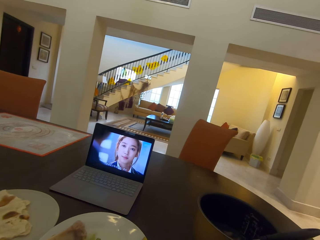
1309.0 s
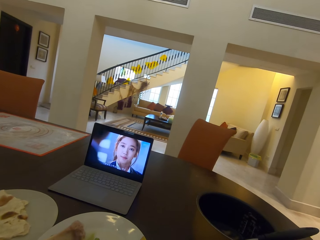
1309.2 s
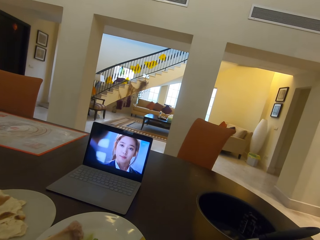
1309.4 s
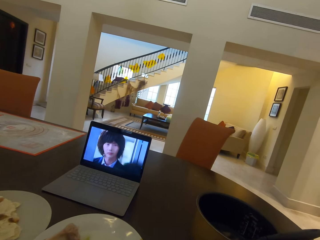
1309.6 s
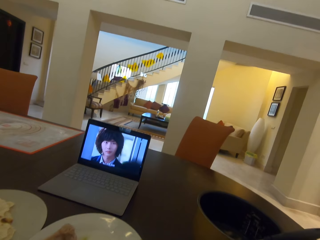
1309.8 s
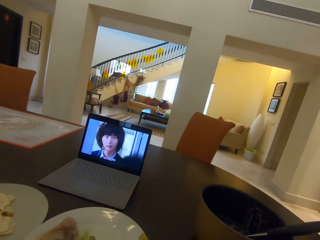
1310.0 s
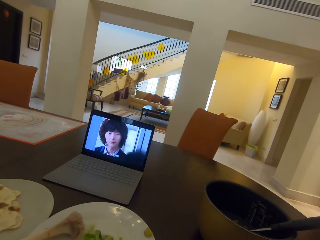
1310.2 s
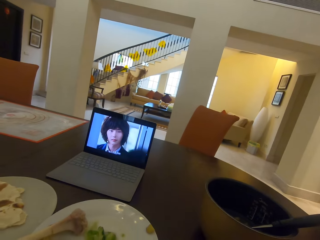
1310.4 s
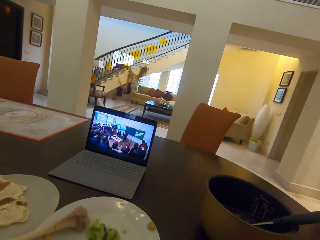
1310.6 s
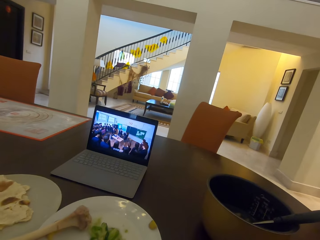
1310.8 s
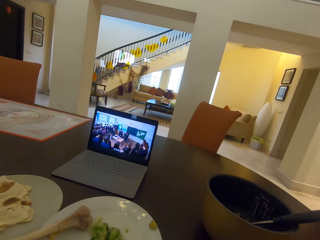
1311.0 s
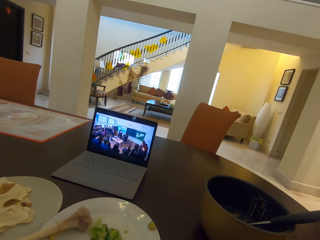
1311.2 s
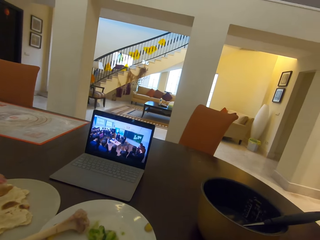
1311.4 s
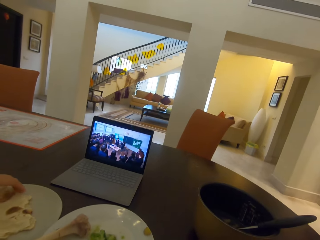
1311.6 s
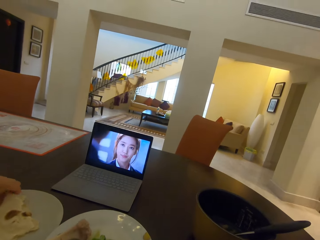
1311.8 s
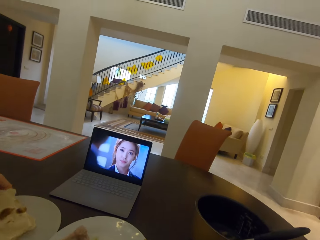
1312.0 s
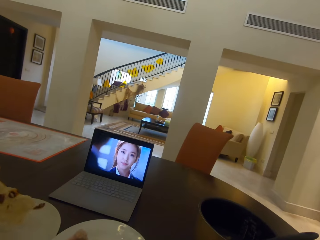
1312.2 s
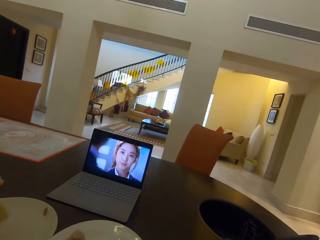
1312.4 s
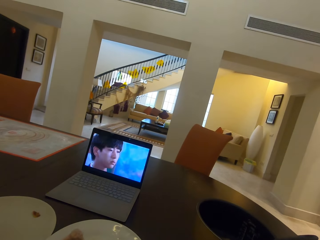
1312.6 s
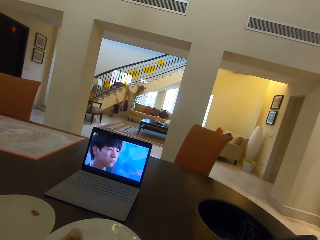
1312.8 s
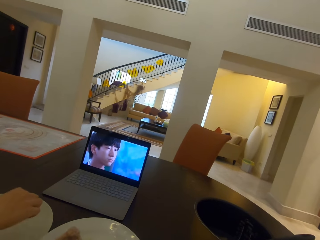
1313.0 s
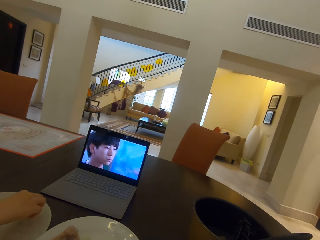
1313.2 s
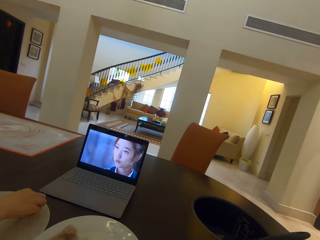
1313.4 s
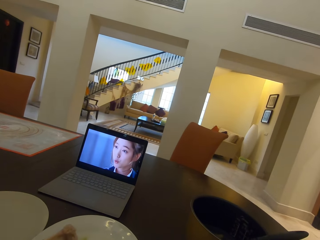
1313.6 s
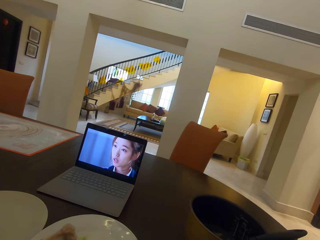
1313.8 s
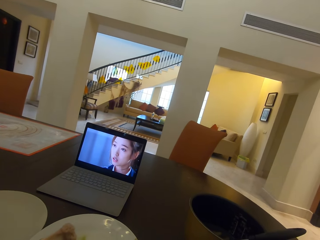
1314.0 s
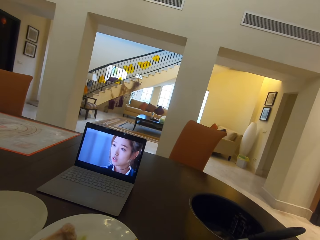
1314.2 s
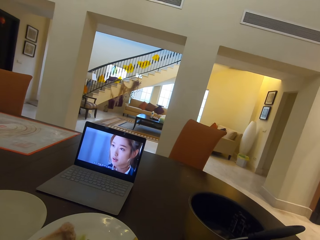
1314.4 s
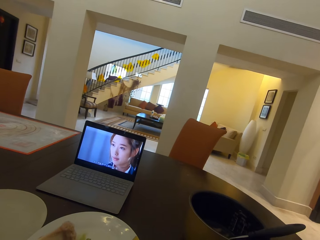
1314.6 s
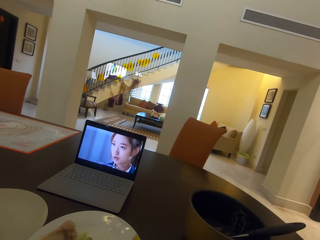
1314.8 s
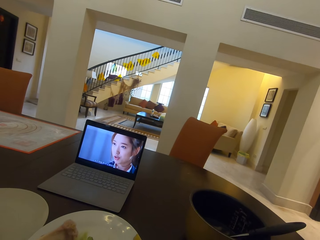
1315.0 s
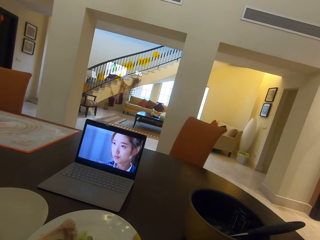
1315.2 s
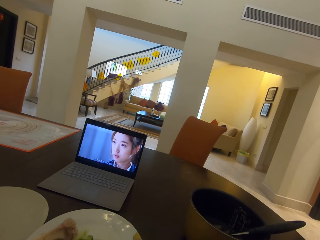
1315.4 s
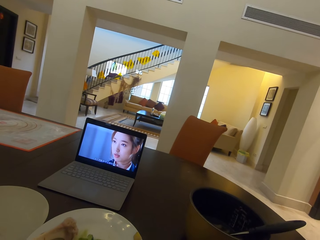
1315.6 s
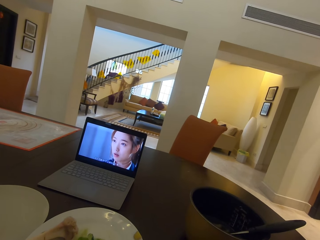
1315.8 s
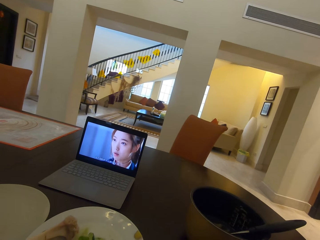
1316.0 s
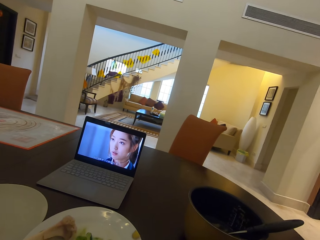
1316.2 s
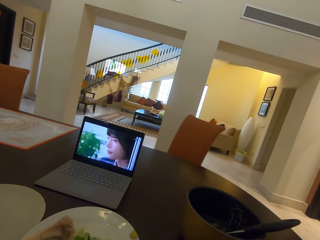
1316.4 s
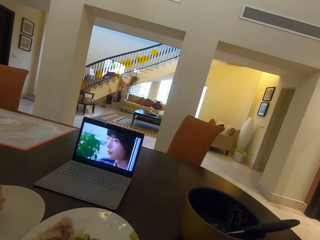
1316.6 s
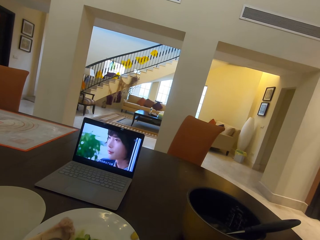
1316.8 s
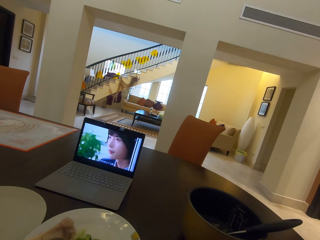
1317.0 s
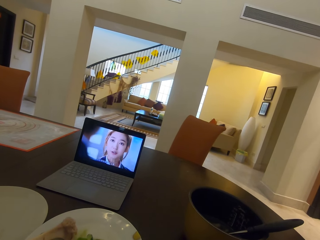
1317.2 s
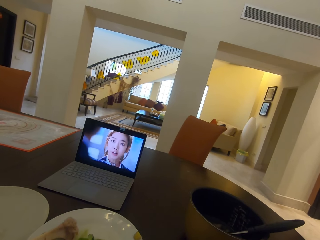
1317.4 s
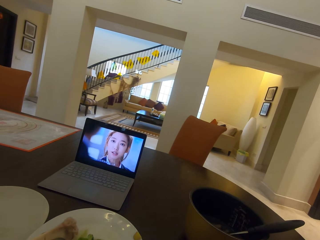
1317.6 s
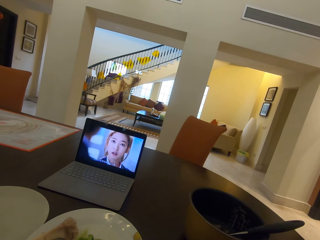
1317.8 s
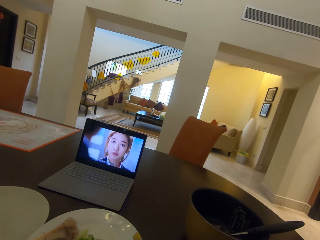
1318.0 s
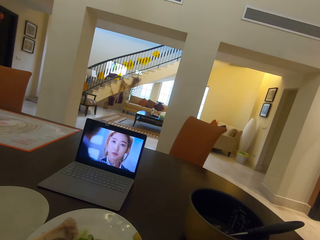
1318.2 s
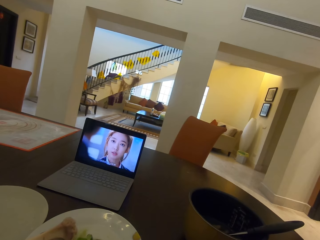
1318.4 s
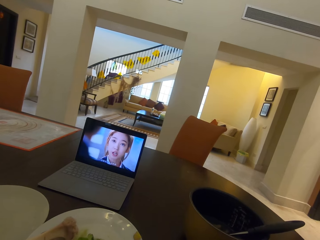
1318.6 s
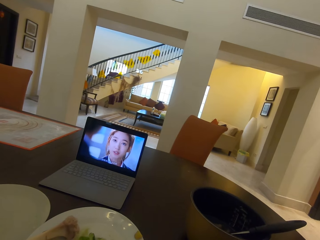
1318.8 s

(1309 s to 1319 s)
A person picks the roti on a plate. The person picks a piece of roti on the plate.

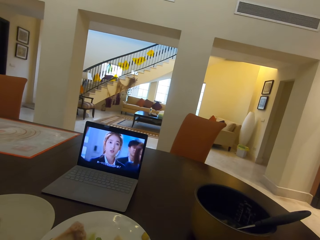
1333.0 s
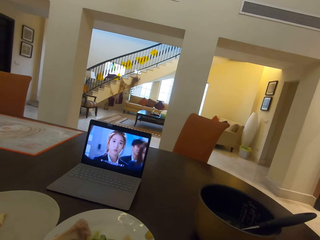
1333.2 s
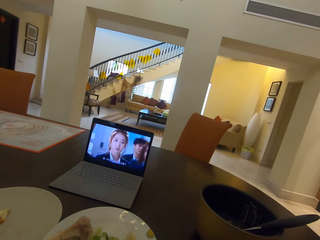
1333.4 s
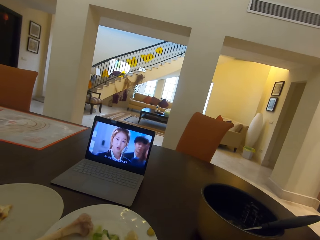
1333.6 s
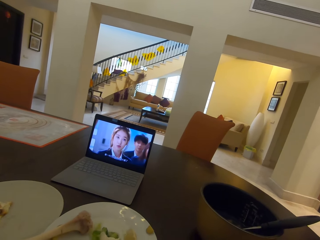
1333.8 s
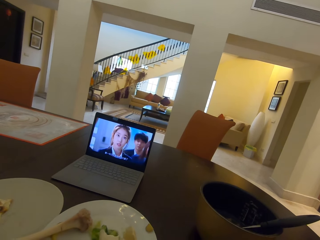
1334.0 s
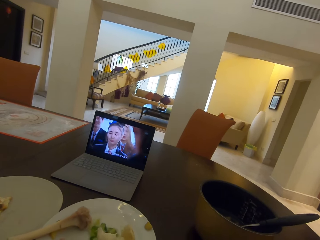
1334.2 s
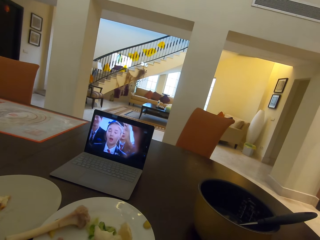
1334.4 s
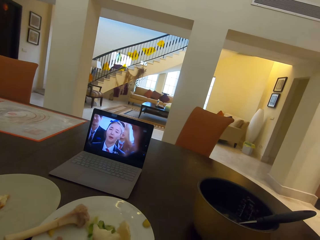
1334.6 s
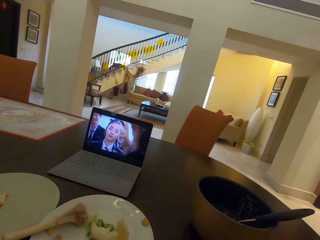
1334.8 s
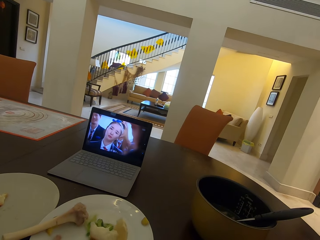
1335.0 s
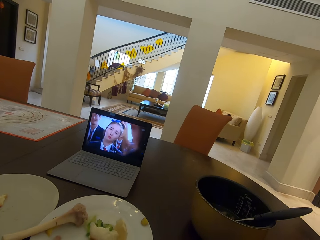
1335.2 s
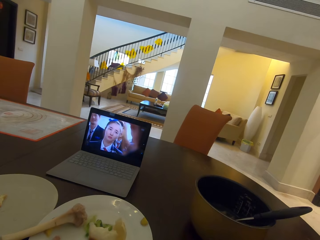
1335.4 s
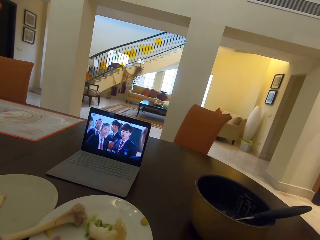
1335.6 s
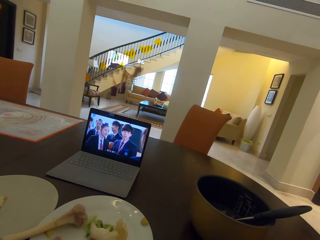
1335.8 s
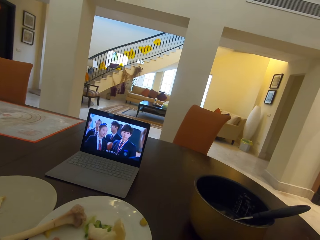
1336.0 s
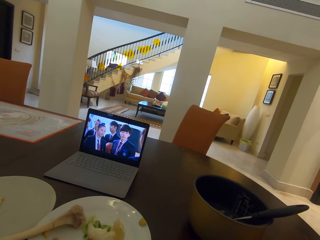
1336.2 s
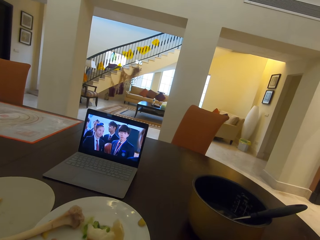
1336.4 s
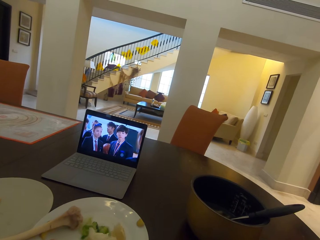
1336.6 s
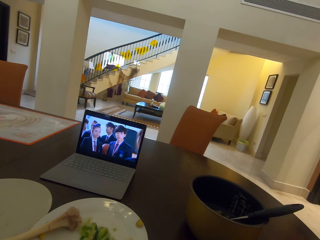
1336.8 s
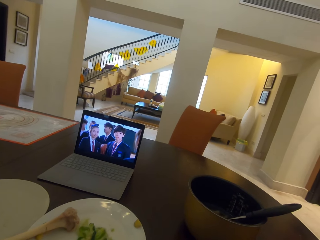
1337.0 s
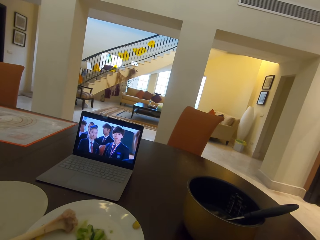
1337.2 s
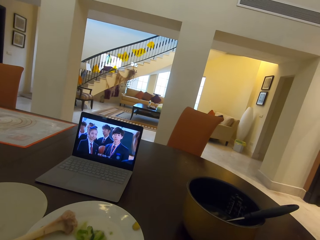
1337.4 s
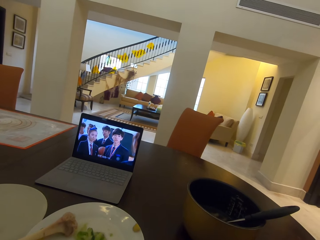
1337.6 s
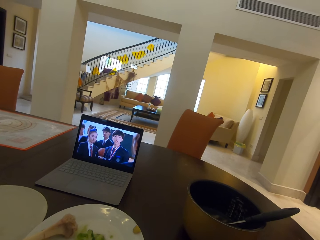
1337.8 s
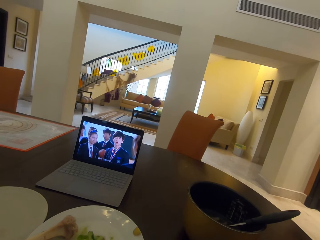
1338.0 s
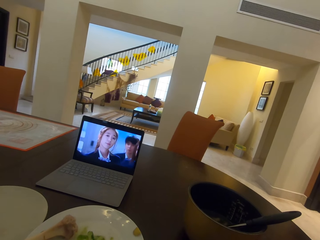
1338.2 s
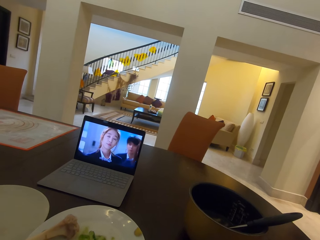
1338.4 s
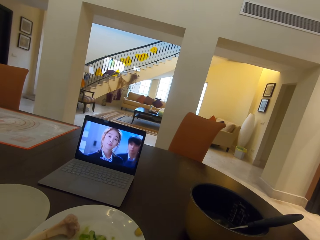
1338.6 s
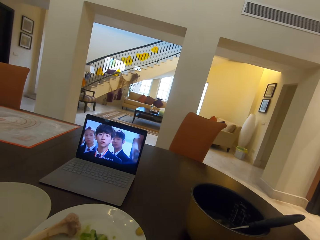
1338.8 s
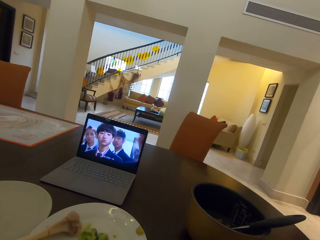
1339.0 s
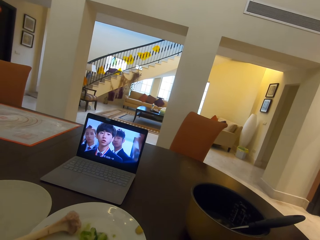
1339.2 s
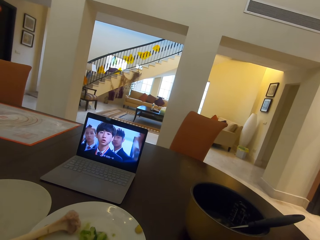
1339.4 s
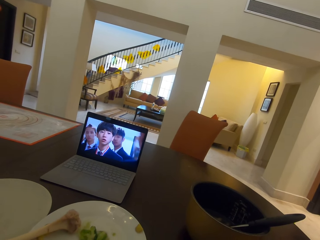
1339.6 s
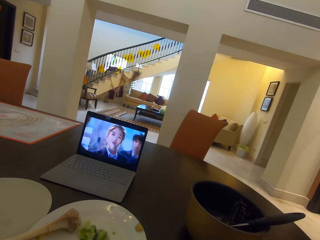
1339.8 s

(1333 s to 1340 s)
The camera wearer dips the roti in a salad of the plate.

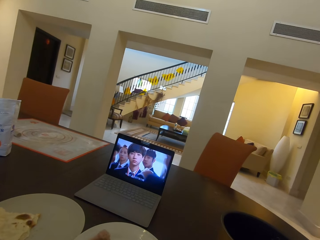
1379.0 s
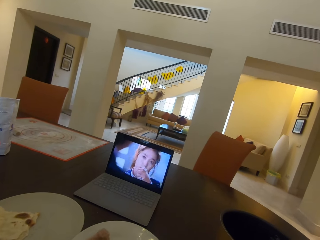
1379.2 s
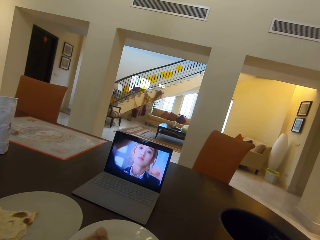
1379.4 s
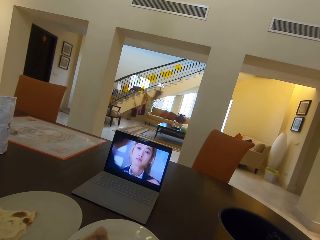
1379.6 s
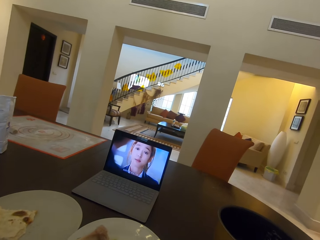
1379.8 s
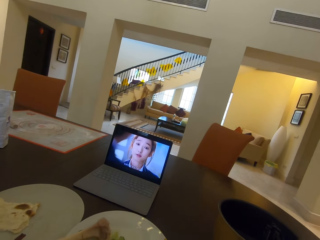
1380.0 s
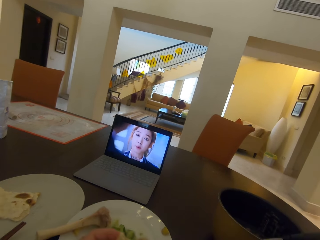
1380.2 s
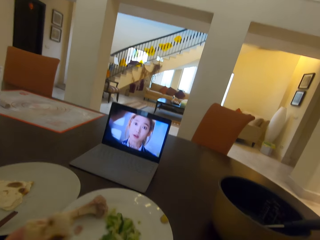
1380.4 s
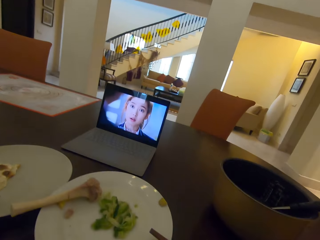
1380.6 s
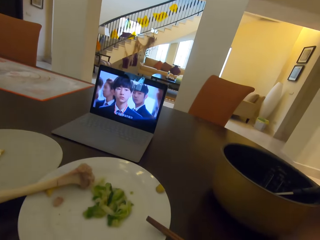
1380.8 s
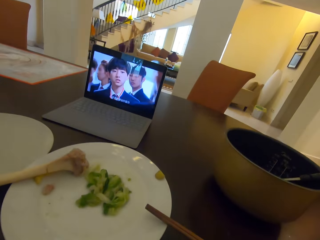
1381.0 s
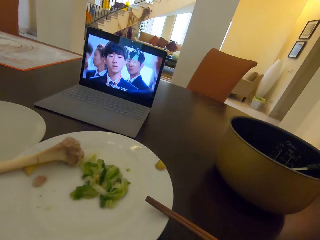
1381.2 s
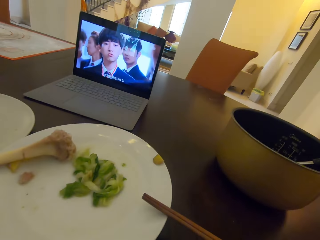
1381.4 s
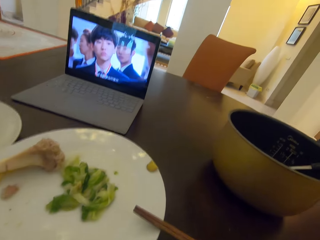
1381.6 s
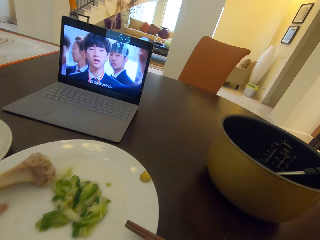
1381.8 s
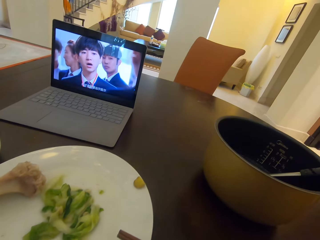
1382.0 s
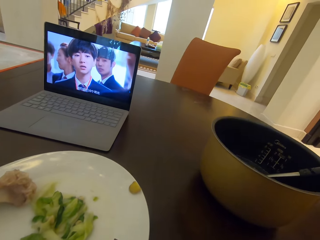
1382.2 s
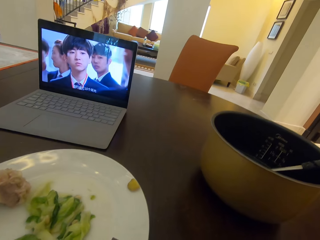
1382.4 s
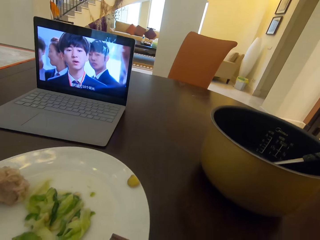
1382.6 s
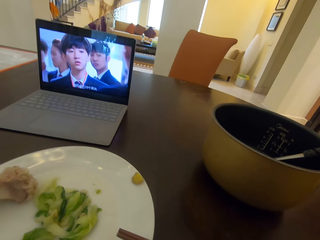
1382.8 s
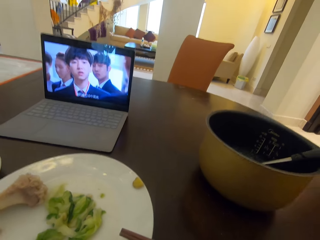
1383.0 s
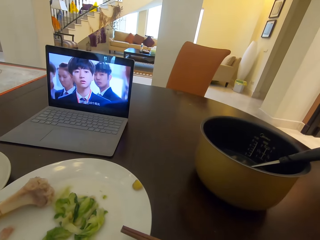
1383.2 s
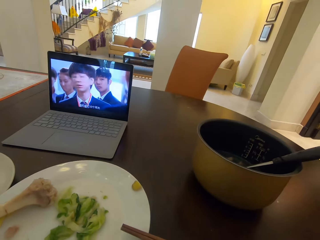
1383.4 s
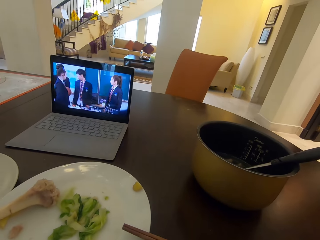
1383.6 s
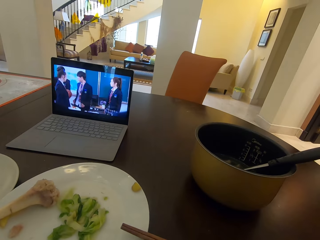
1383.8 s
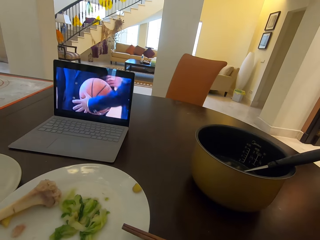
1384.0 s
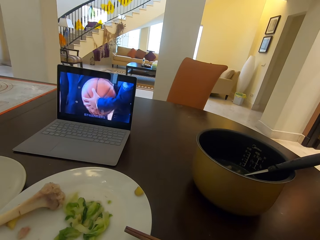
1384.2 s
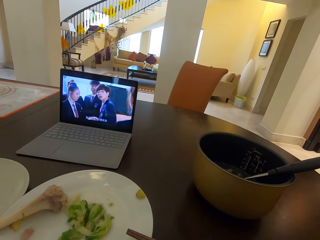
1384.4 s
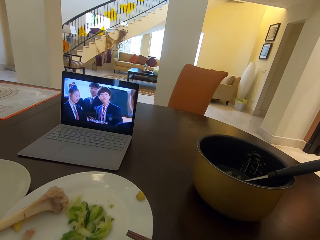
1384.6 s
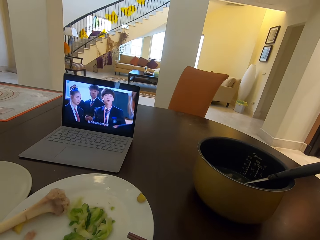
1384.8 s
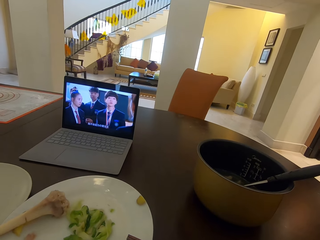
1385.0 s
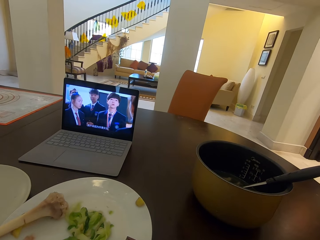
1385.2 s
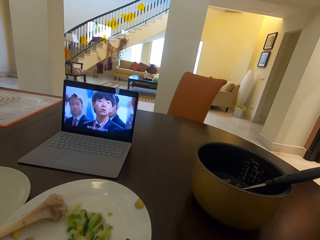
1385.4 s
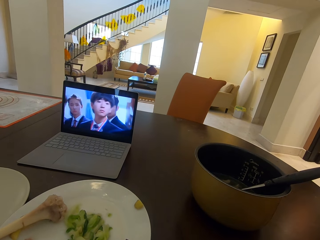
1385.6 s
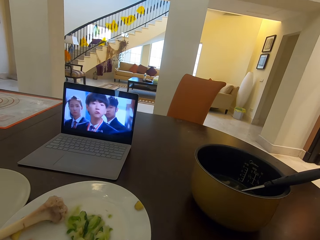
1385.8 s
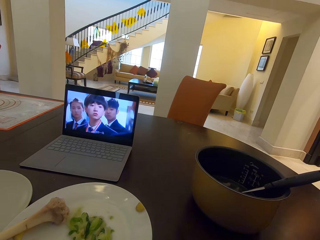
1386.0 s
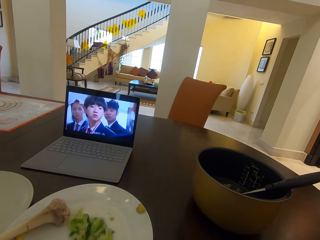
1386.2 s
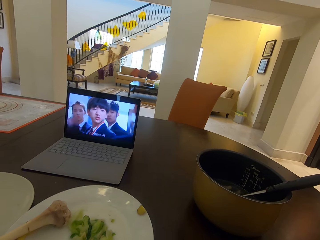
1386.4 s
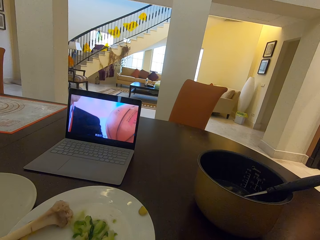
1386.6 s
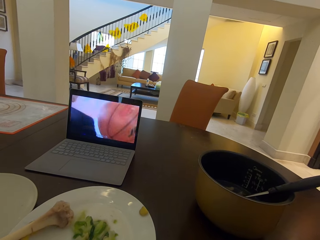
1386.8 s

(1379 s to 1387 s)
The camera wearer eats food. They look at the plate. They watch a movie on a laptop.
